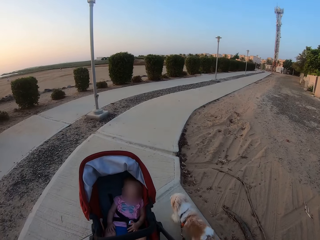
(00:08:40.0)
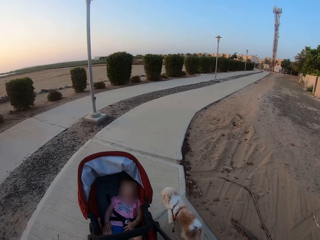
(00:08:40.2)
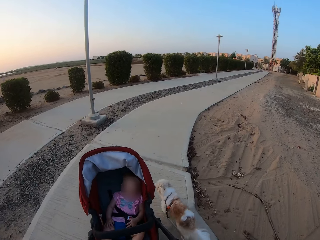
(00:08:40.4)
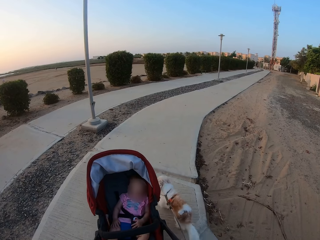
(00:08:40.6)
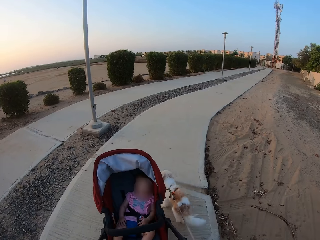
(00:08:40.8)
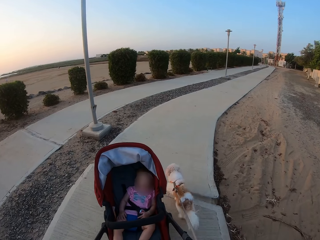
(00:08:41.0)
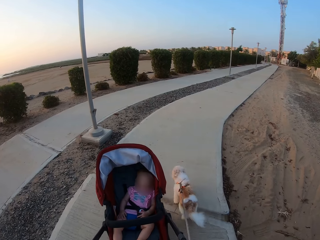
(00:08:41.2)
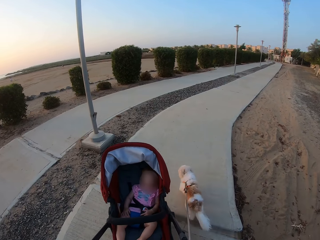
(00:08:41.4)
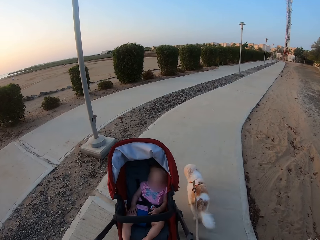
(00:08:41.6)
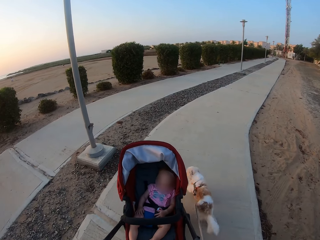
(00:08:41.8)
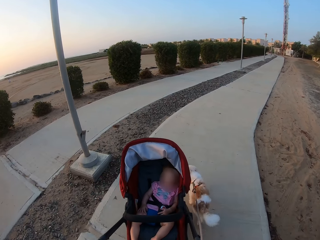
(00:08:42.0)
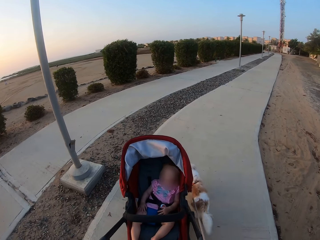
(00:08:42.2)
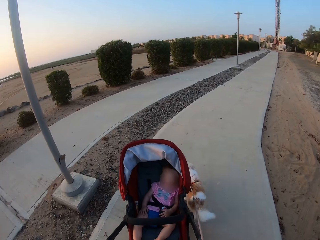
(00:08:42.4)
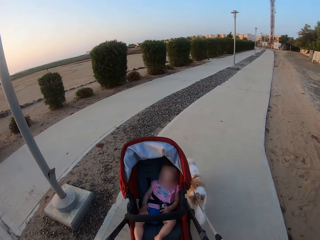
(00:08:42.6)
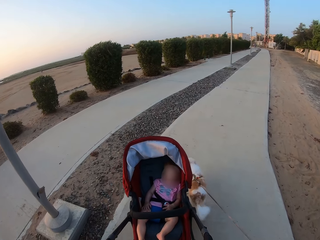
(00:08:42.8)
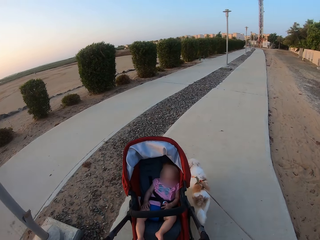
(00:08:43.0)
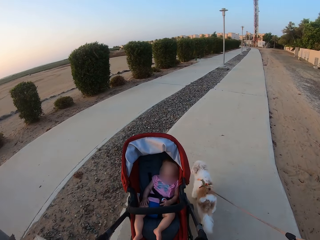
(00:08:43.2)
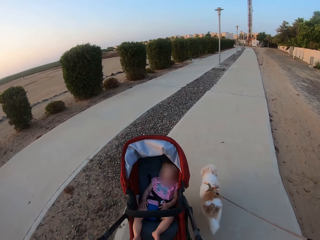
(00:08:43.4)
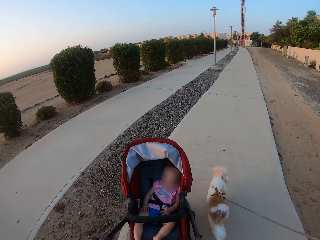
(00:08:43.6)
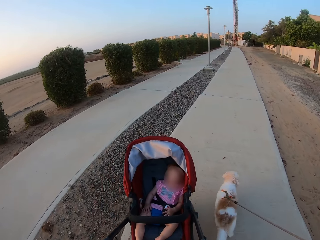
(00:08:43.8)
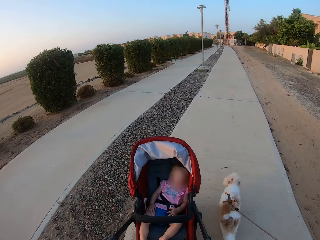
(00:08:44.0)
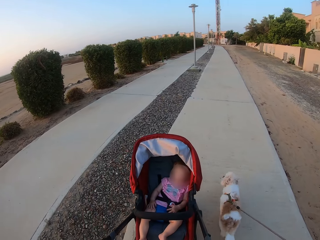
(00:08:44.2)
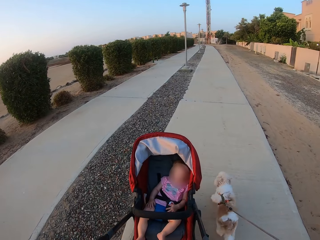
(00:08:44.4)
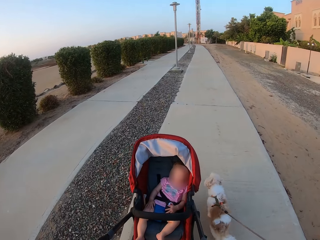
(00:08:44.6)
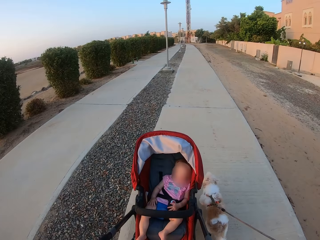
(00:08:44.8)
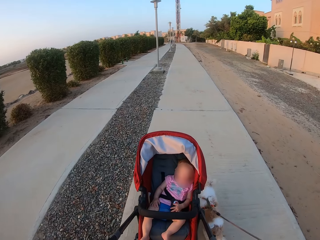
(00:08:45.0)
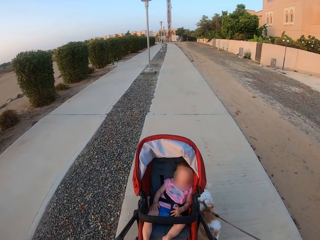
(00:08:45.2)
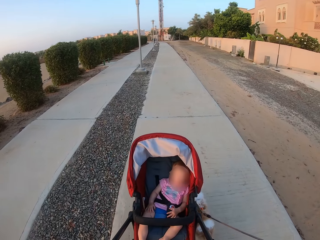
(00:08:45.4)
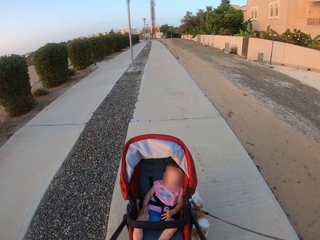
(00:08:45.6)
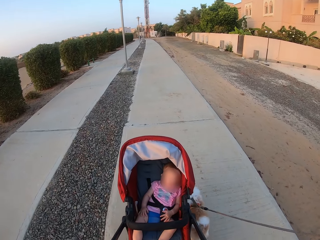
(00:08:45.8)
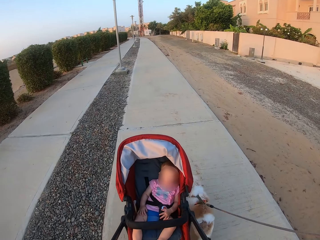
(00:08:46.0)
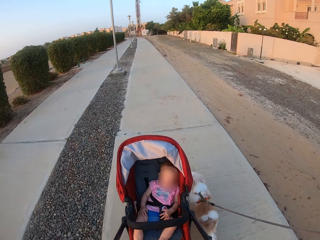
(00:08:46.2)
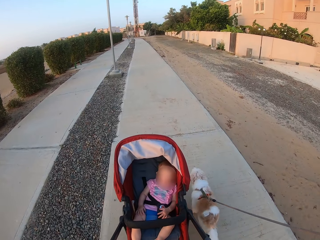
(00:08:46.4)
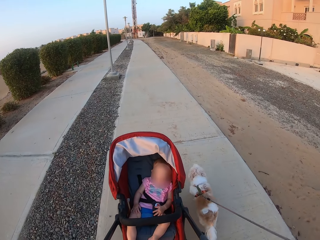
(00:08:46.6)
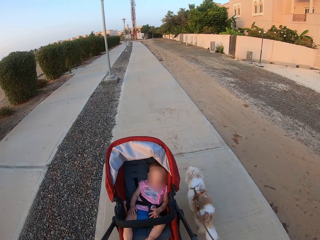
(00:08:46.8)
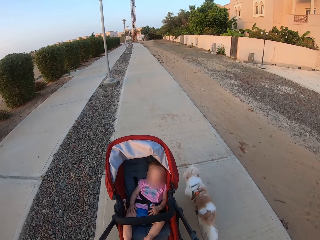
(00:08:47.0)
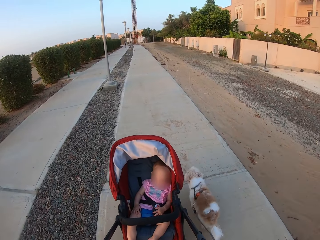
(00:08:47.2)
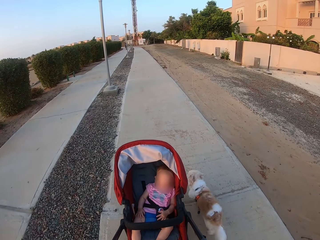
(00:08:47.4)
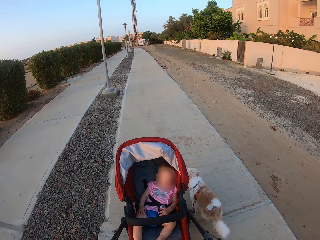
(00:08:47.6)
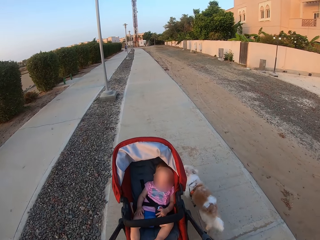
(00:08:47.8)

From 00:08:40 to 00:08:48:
The camera wearer walks a dog with a lace. They pull the dog with the lace.

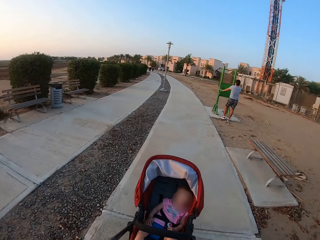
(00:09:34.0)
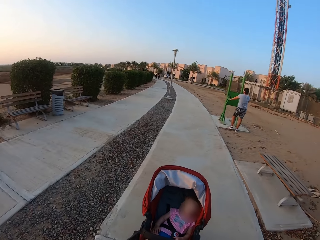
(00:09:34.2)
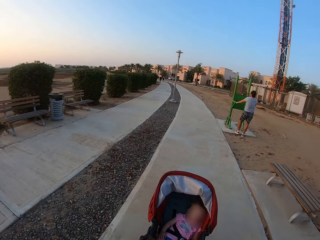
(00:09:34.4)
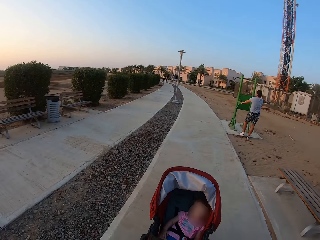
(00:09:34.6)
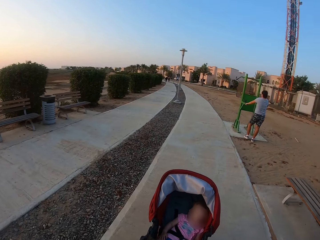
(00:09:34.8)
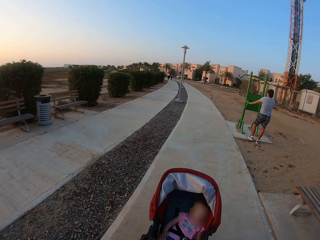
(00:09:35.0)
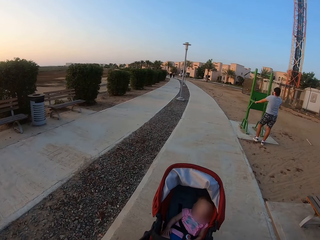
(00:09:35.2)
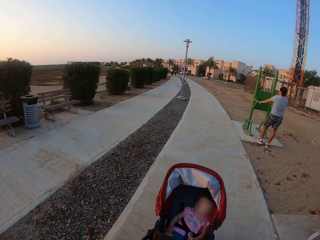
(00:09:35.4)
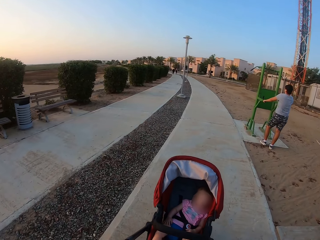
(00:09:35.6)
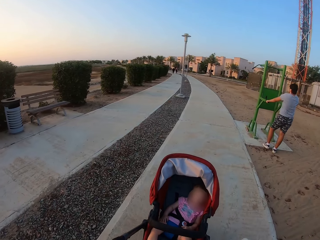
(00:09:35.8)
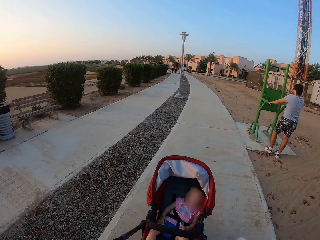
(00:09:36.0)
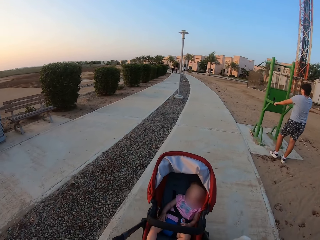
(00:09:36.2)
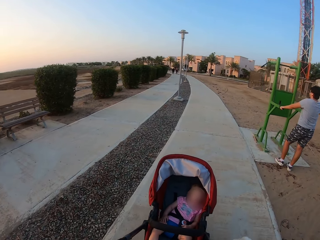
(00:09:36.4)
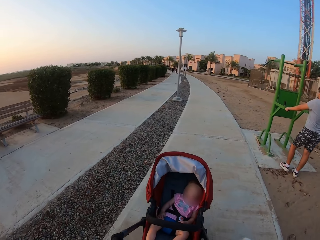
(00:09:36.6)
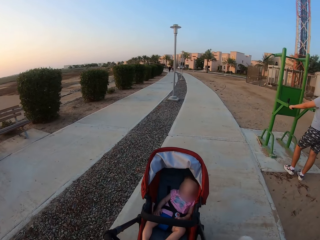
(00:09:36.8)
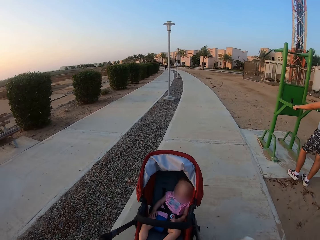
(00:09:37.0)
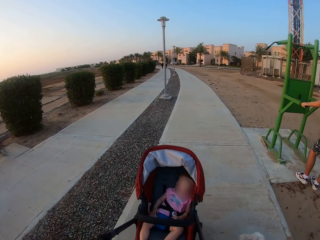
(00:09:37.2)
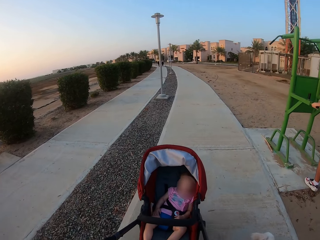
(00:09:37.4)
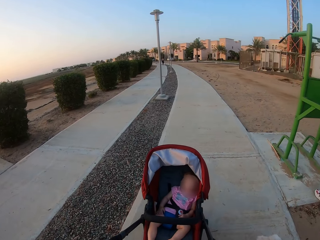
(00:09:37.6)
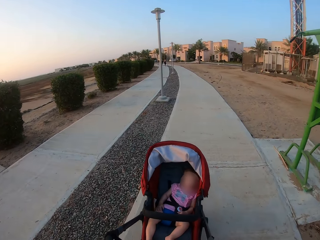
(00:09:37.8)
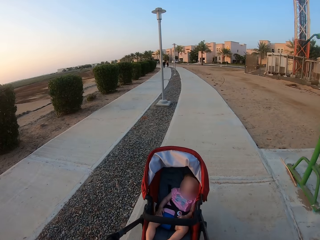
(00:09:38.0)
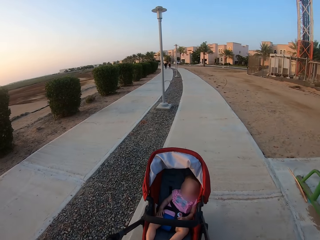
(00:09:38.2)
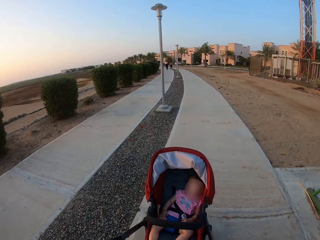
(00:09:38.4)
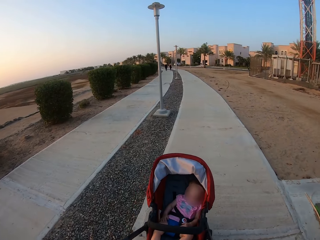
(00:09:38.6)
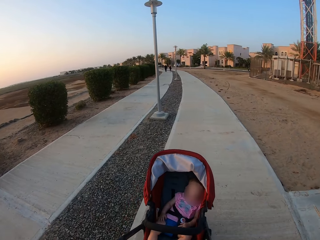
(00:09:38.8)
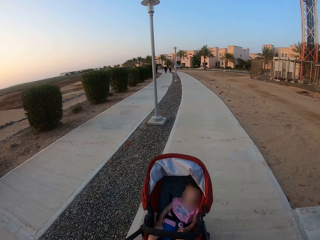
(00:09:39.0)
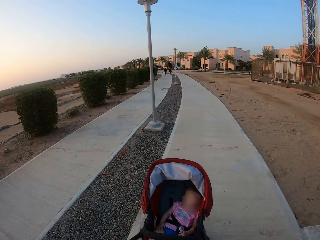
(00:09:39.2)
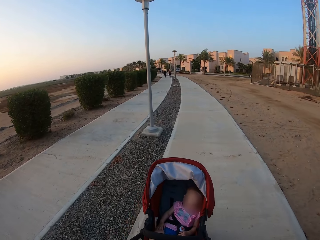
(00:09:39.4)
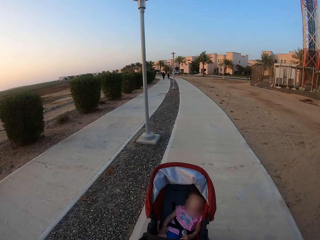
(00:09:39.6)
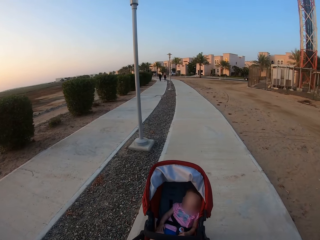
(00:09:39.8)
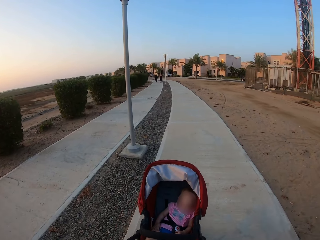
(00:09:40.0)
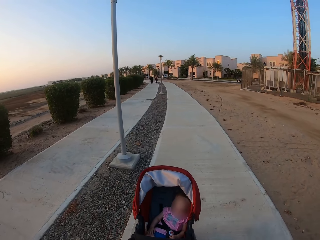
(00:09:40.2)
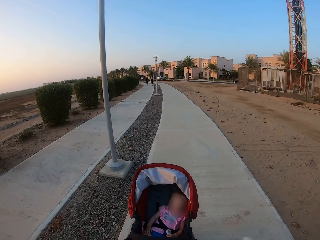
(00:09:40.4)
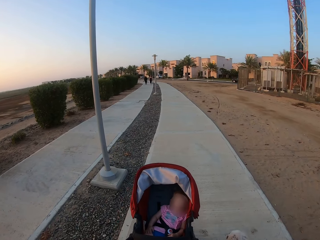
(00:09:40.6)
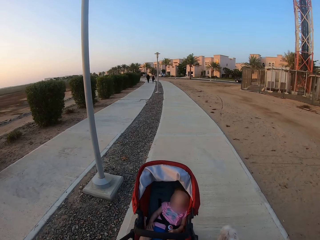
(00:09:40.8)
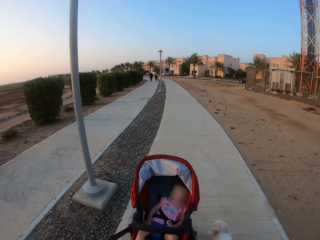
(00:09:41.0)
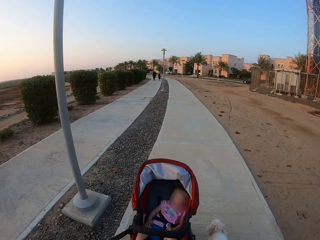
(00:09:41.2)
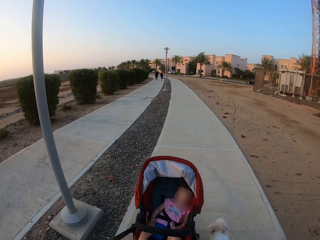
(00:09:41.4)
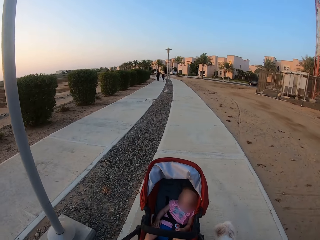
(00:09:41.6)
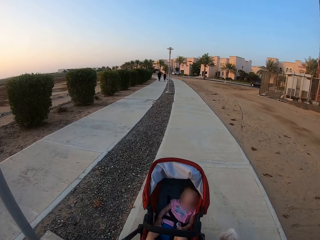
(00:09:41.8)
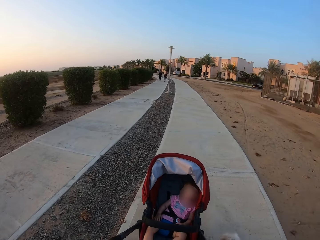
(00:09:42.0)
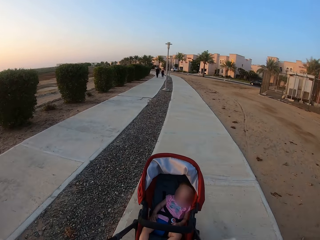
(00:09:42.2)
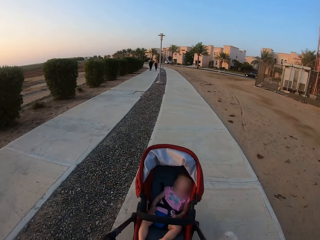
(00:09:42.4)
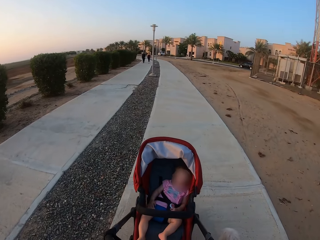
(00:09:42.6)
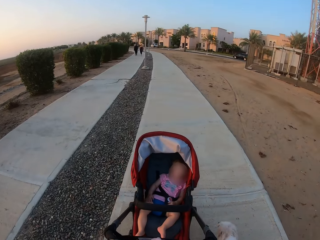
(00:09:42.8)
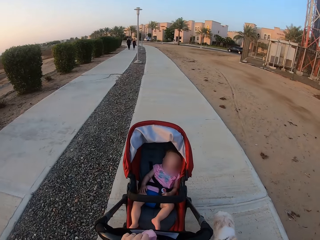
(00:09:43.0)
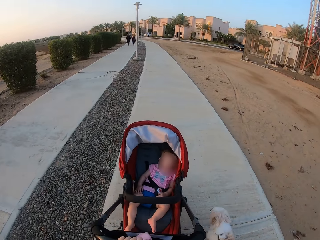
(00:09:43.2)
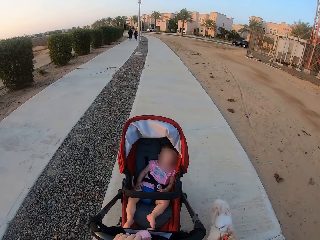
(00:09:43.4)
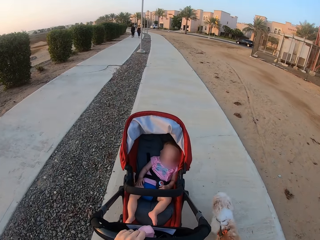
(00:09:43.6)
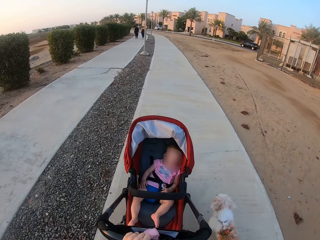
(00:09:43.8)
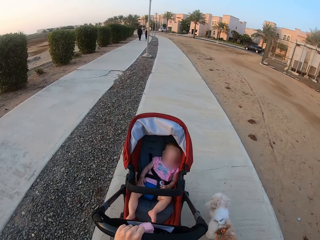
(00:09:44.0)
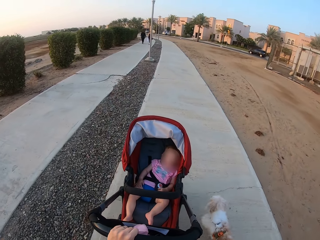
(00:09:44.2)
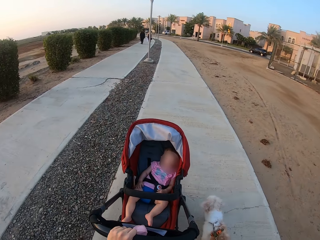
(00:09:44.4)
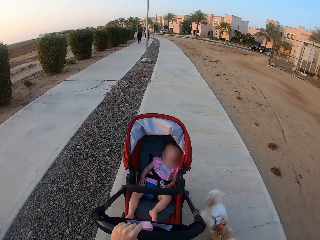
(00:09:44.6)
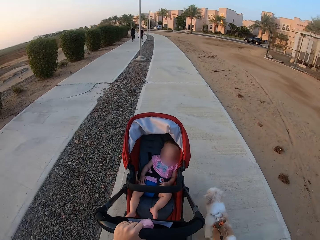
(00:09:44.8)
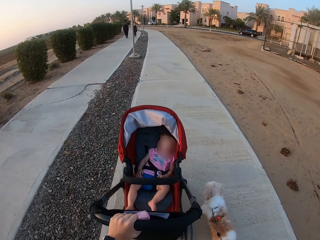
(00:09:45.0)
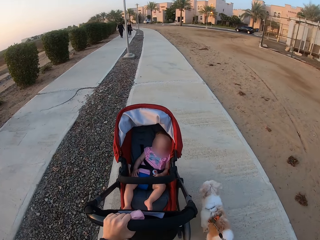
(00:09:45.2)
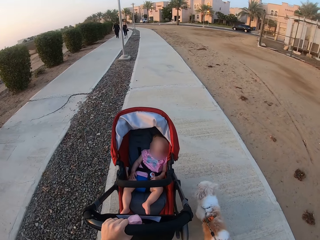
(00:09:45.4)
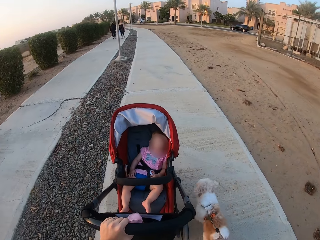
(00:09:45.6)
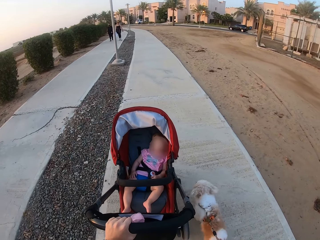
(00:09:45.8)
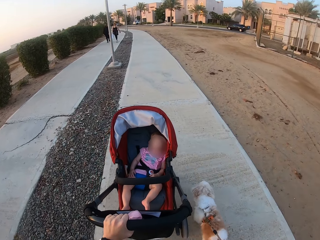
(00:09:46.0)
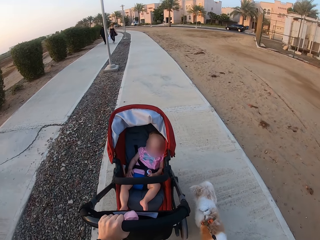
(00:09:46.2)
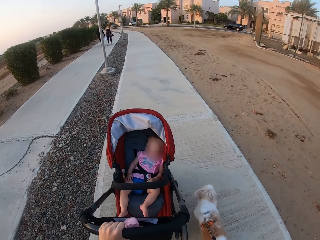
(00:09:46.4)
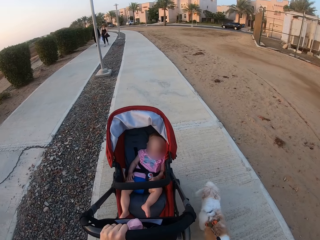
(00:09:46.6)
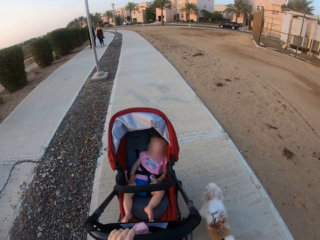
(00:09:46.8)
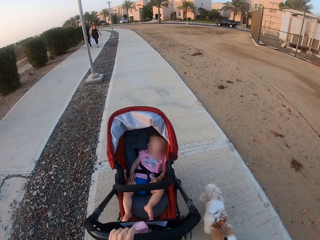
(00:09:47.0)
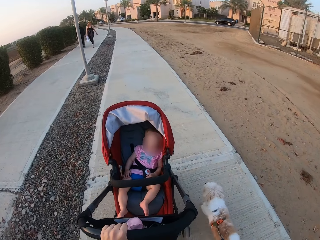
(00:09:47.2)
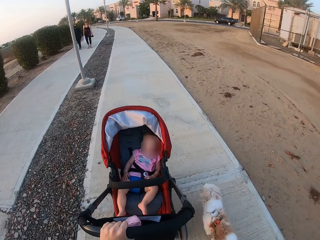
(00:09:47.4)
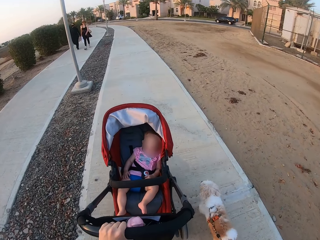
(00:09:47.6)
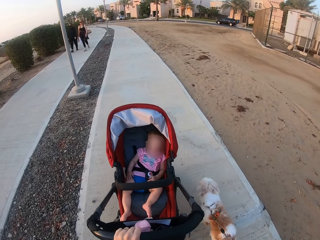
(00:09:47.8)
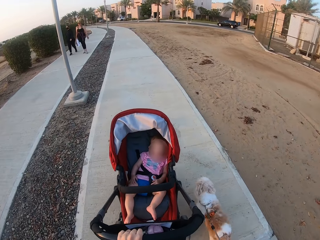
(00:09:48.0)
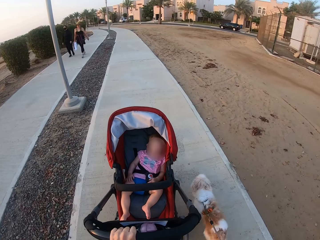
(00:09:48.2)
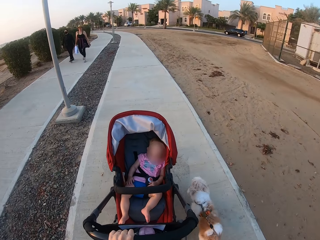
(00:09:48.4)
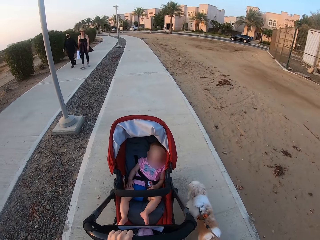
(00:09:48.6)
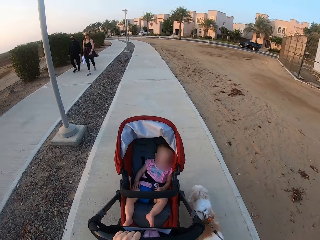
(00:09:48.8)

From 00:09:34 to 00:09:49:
A person stands on the side. The camera wearer pushes the stroller with the baby in it.
